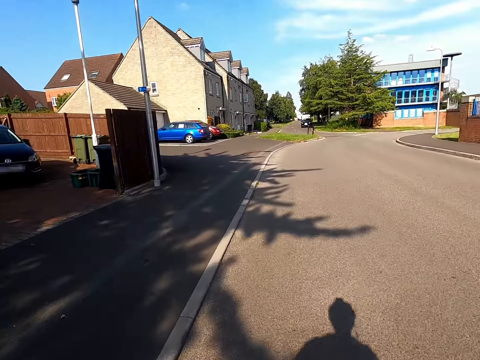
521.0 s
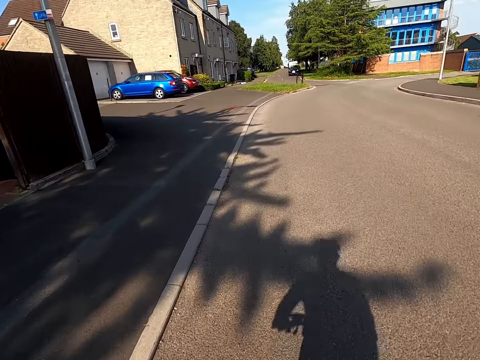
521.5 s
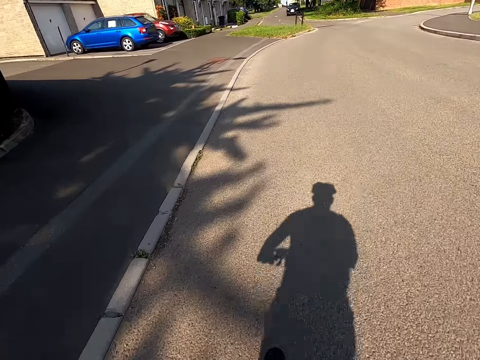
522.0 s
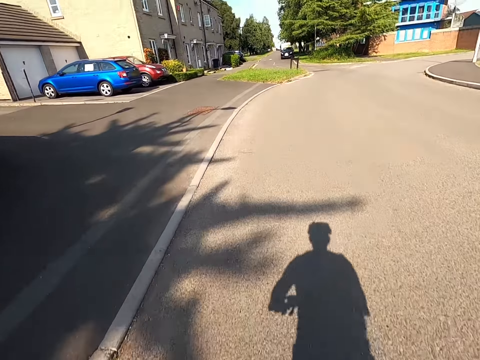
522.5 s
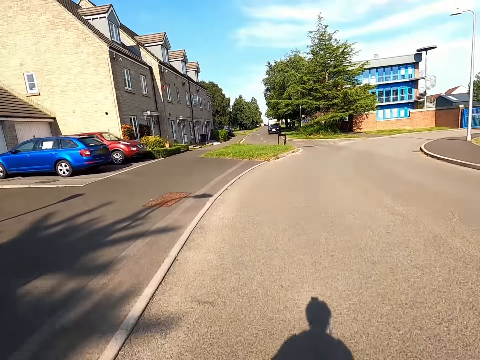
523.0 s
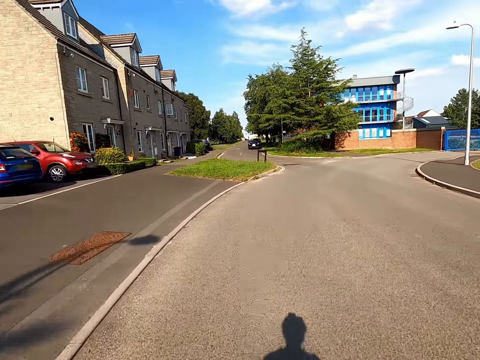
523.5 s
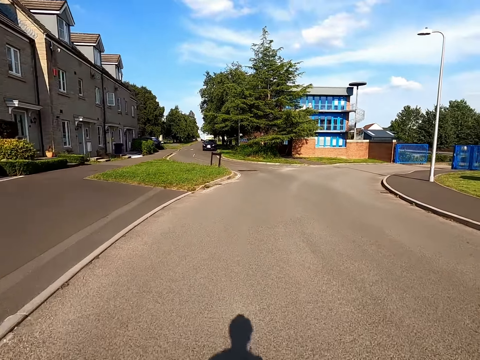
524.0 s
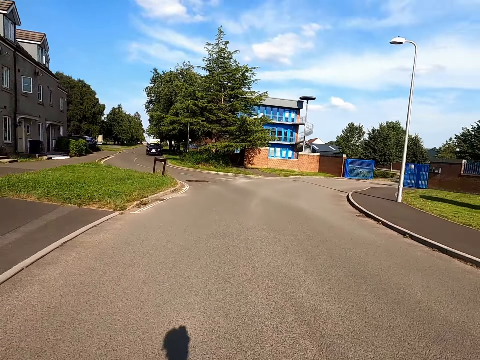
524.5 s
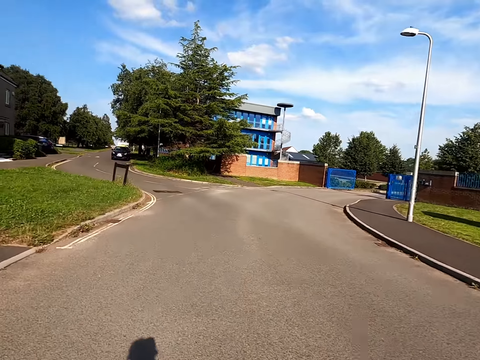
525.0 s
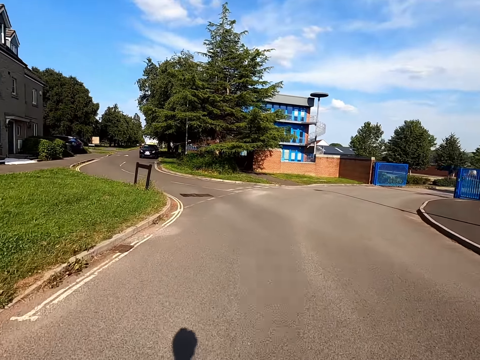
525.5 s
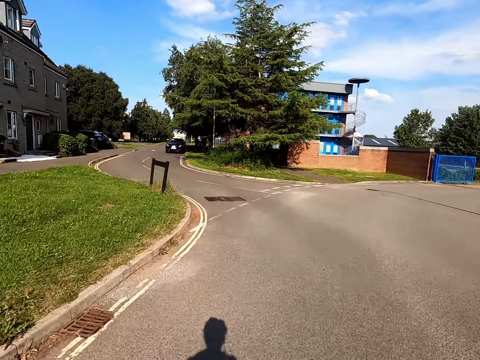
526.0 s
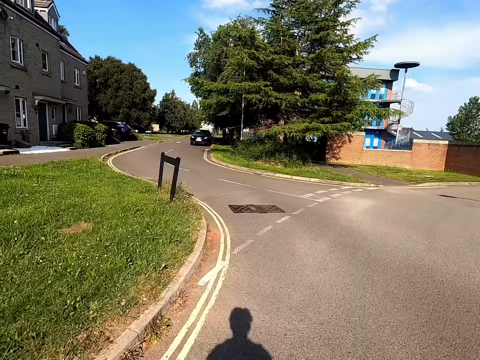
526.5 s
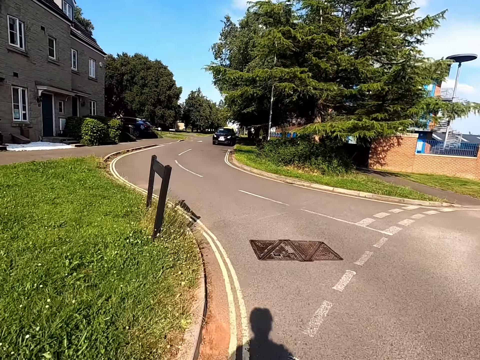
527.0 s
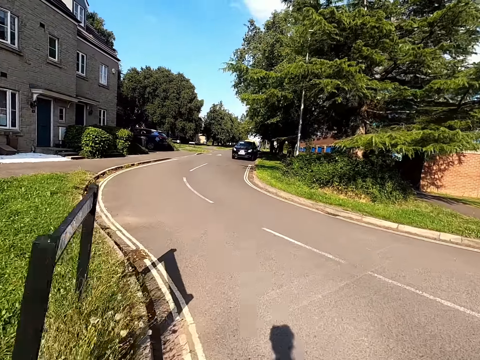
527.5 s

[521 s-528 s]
The camera wearer pedals a bicycle.

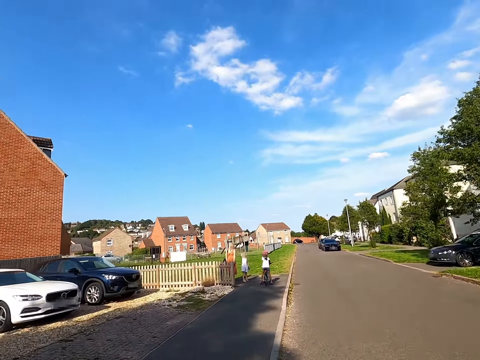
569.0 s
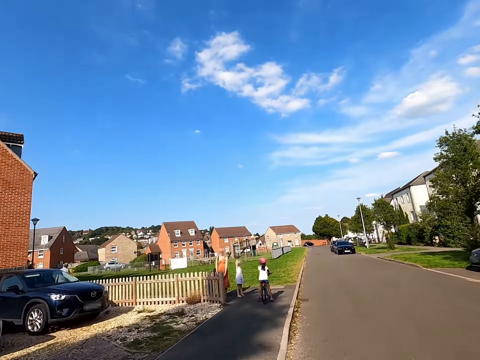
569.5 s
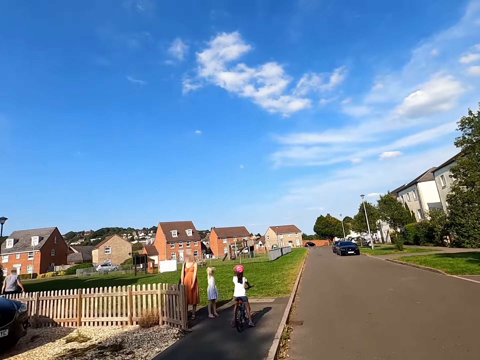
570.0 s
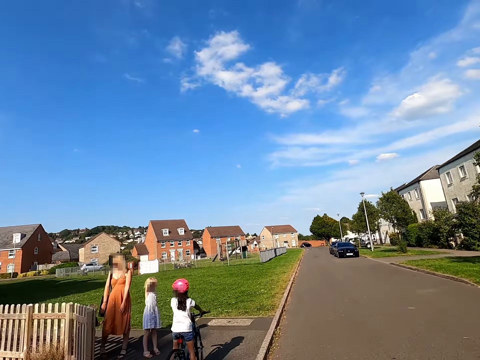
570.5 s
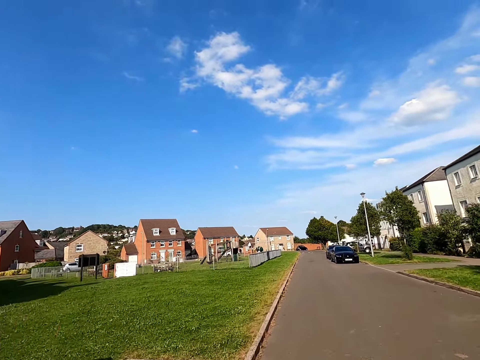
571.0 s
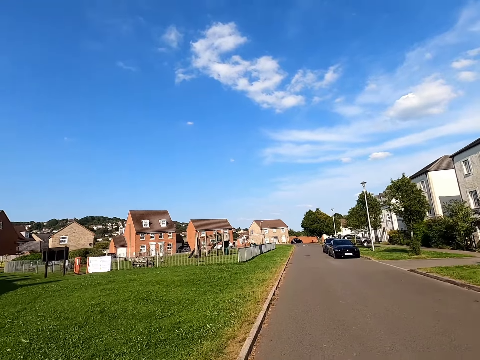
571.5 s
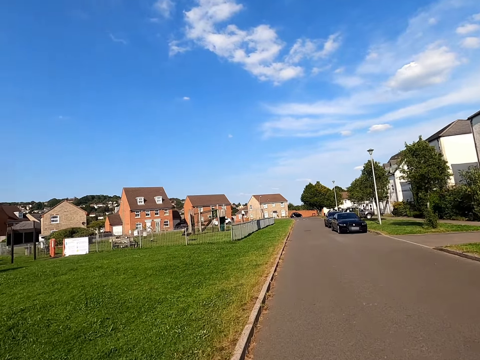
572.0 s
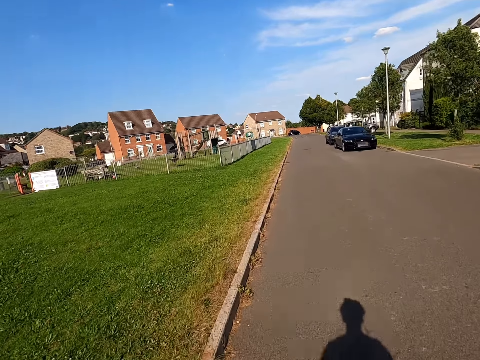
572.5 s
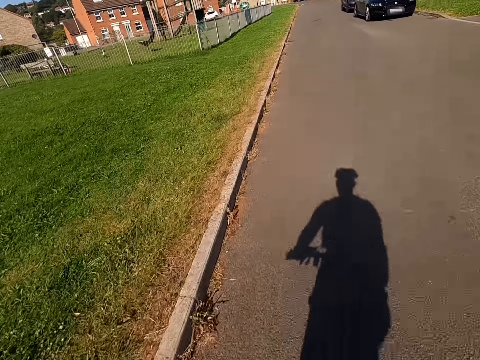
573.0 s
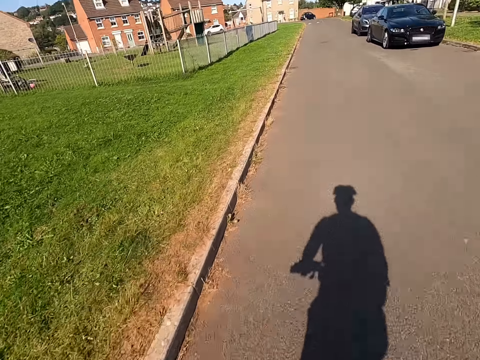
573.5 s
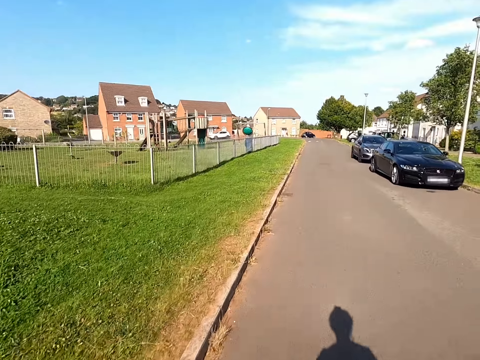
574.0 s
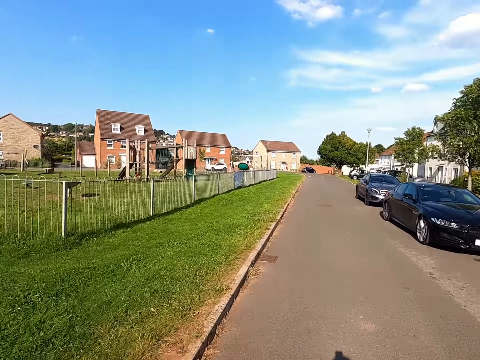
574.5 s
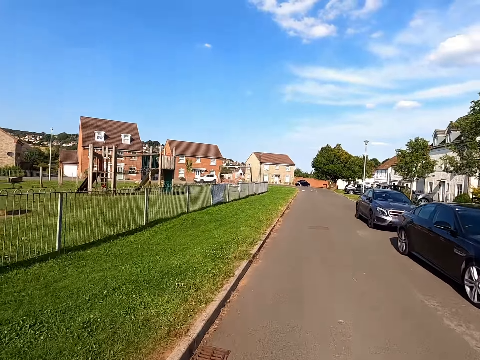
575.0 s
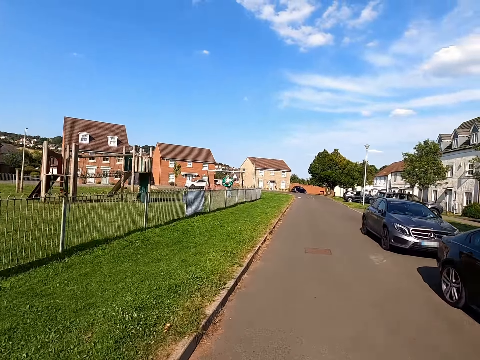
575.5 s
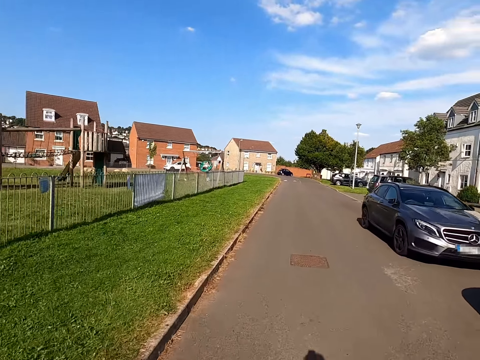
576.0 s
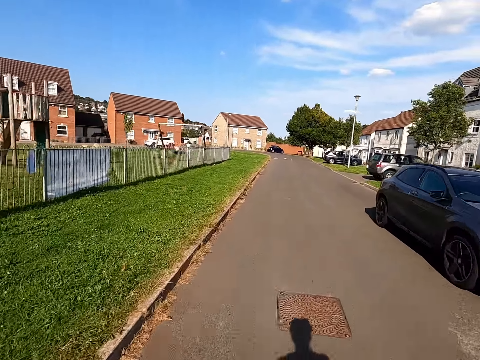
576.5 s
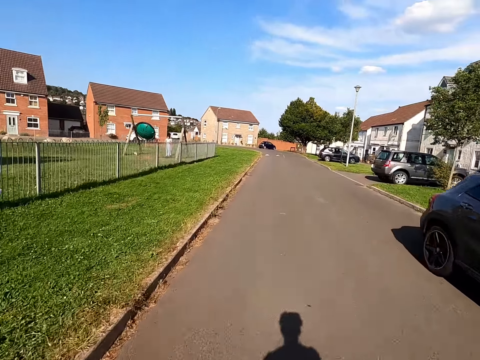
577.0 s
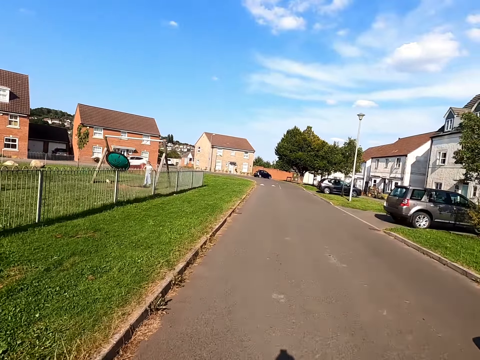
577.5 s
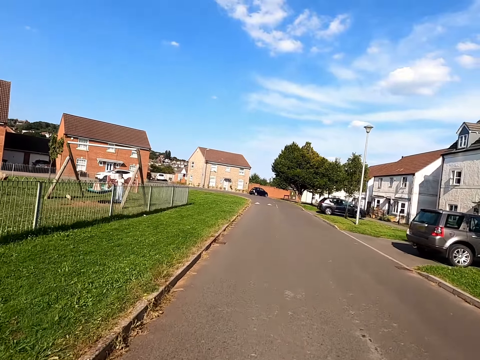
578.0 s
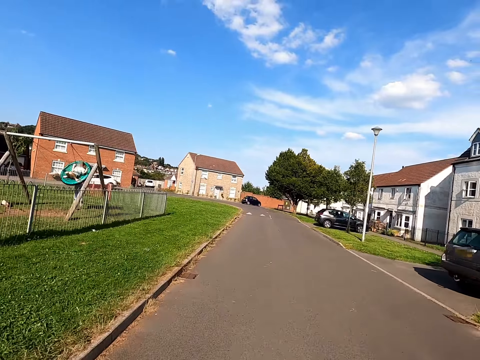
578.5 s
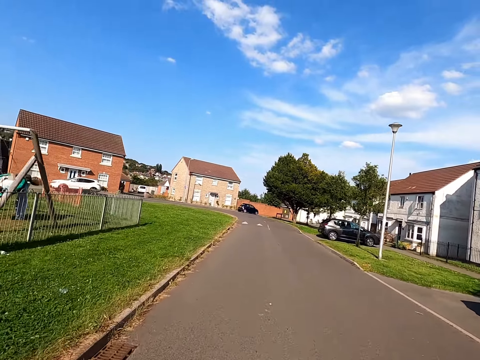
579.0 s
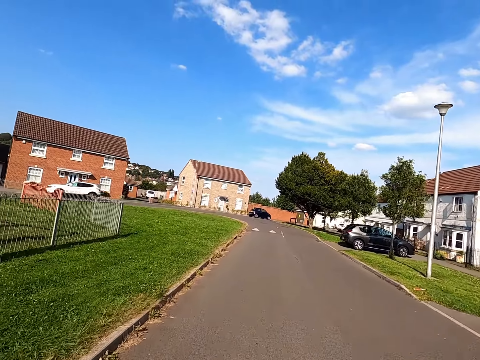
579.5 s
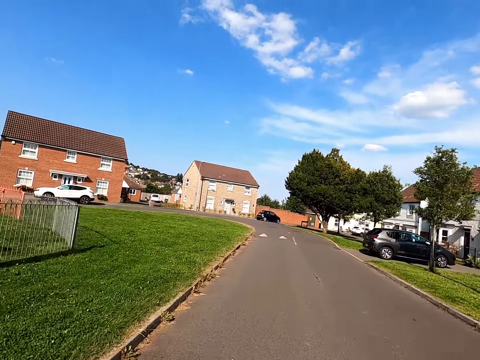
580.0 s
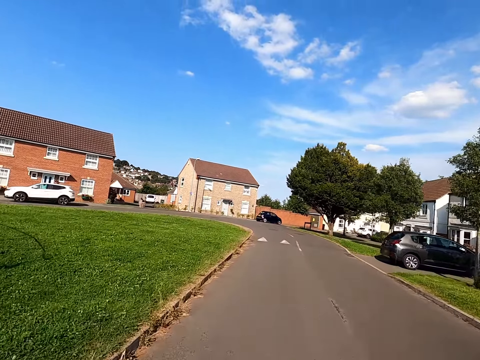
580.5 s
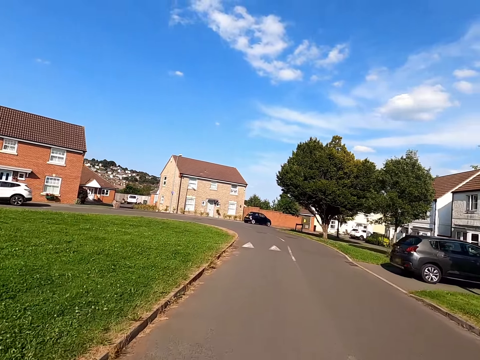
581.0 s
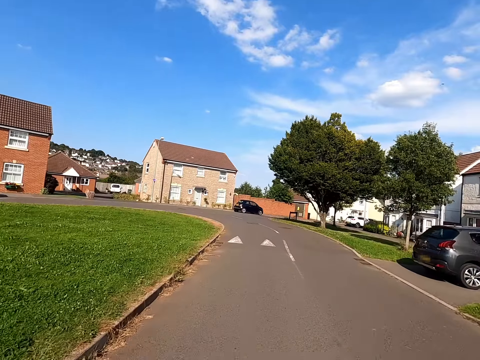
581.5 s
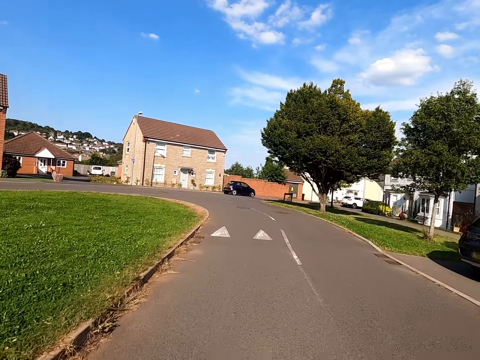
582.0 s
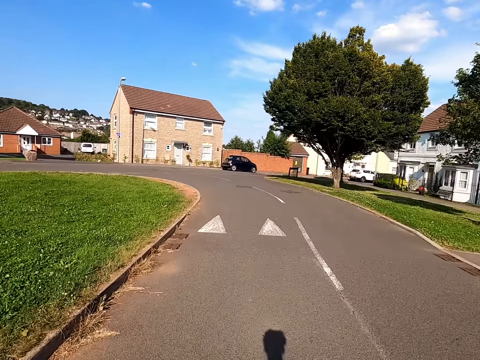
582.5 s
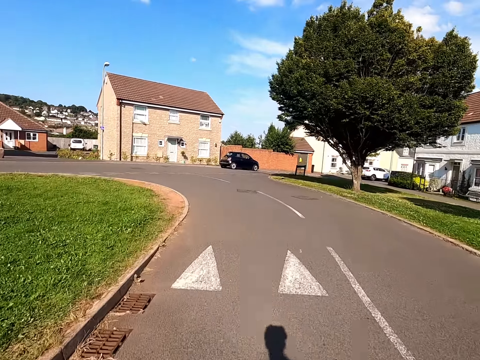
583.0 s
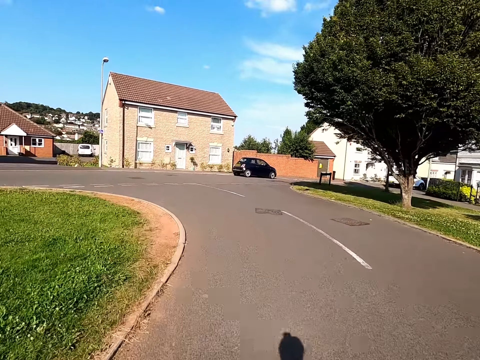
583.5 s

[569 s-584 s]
A child sits on a bicycle. A woman converses with the child. A man swings on a swing. Another woman pushes the man on the swing.

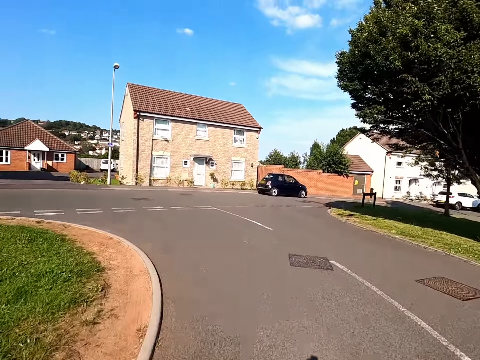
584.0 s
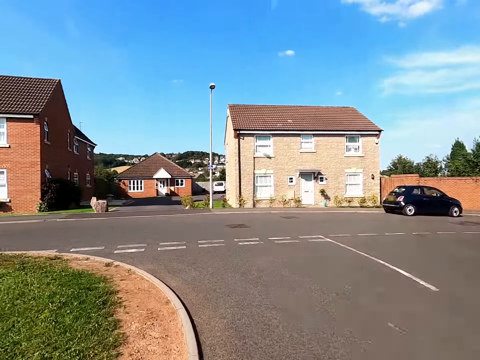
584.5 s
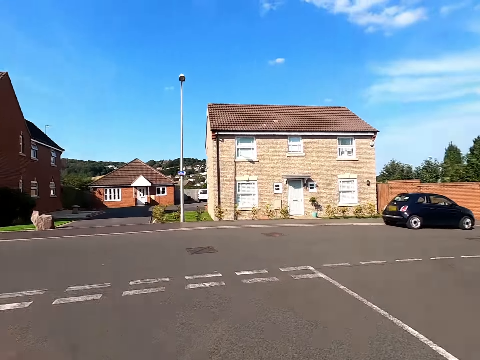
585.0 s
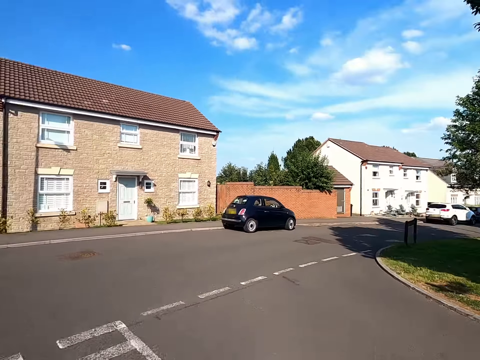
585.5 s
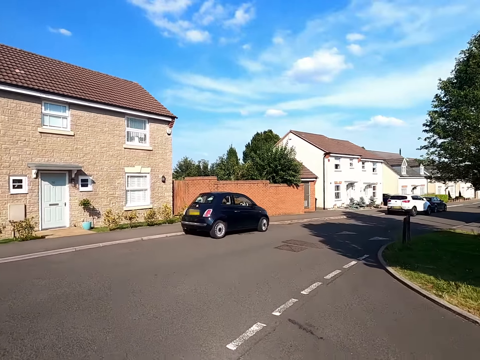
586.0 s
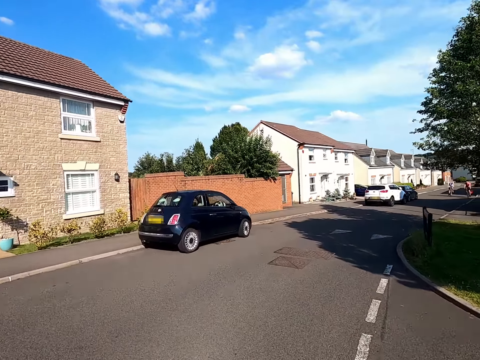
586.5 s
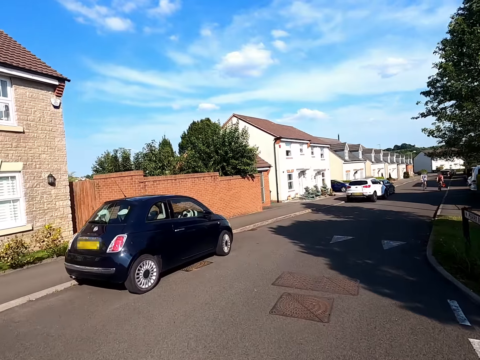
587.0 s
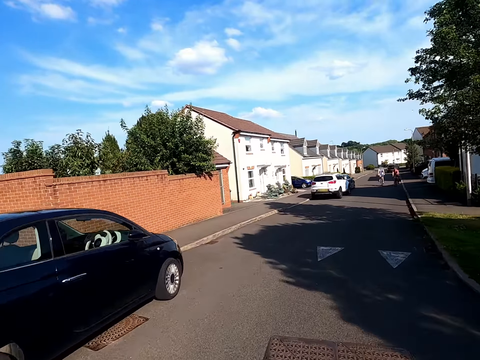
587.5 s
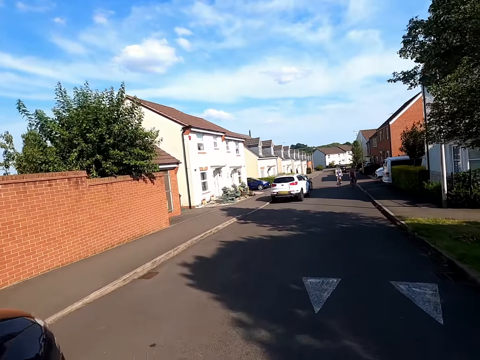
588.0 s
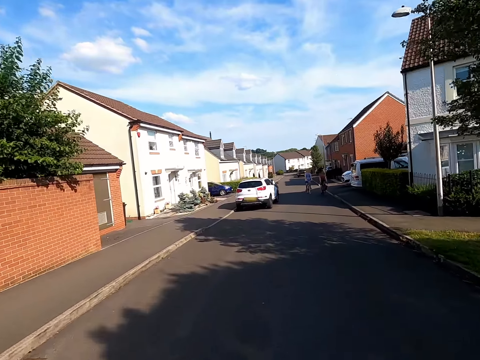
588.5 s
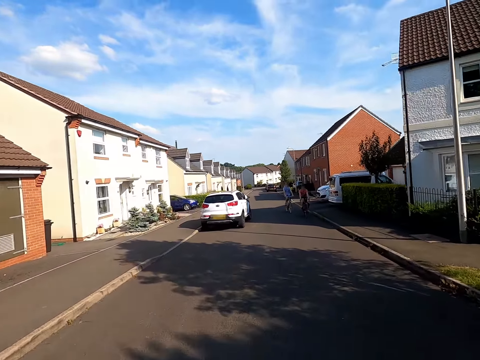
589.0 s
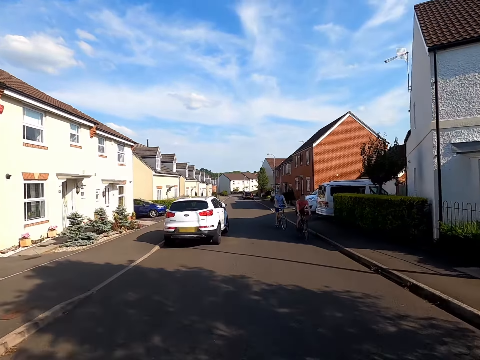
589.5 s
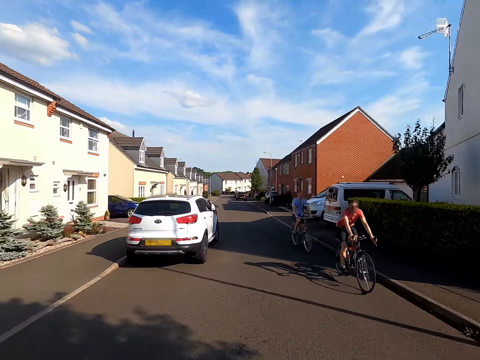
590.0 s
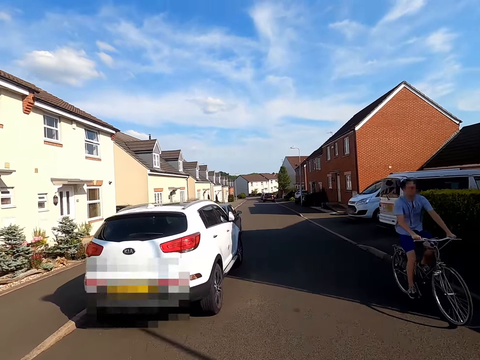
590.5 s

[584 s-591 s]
A man rides a bicycle. Another man rides a bicycle.
